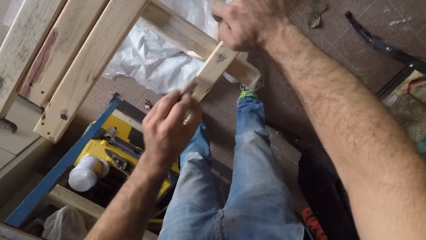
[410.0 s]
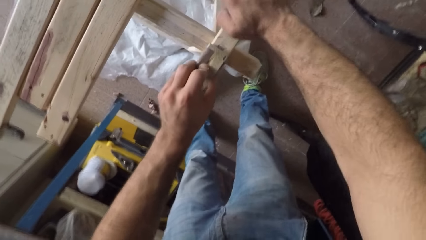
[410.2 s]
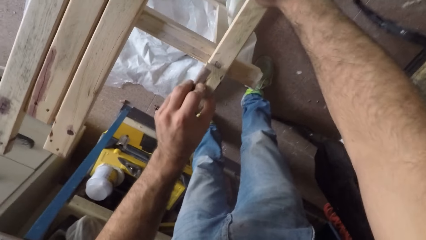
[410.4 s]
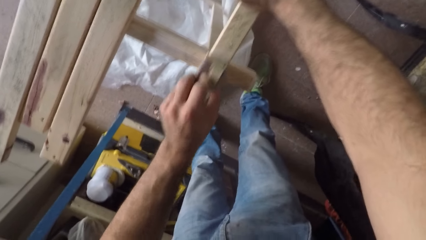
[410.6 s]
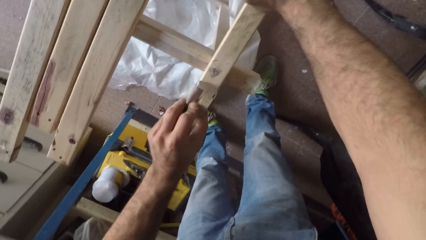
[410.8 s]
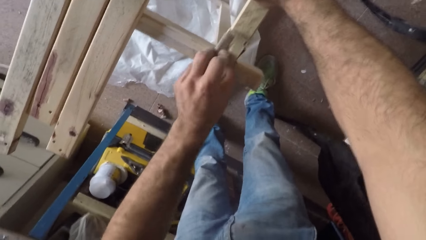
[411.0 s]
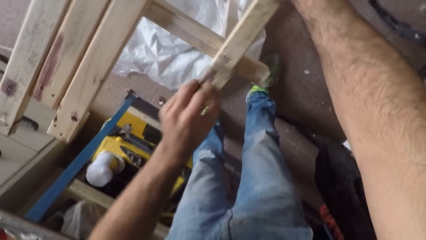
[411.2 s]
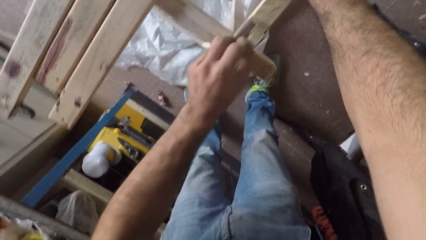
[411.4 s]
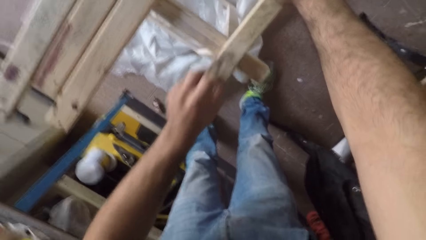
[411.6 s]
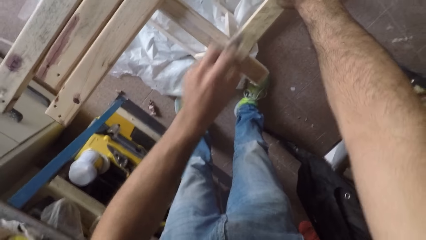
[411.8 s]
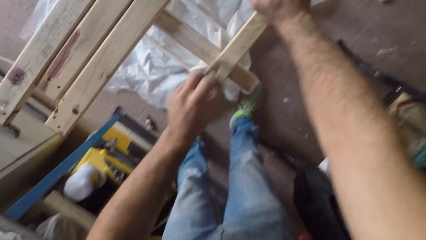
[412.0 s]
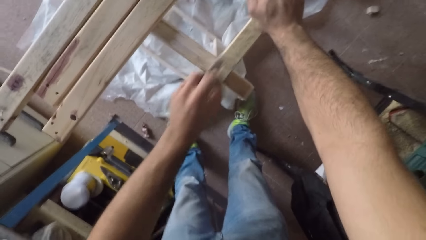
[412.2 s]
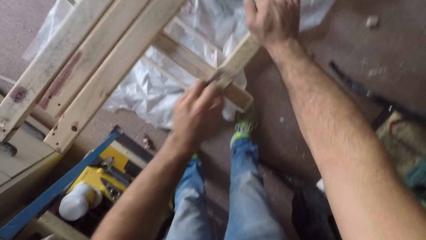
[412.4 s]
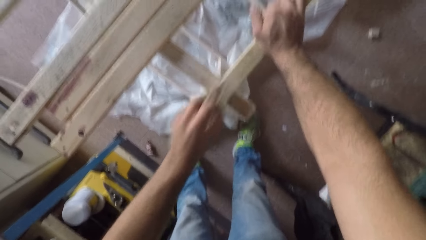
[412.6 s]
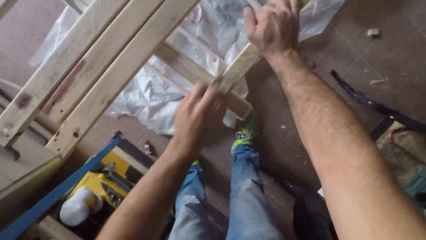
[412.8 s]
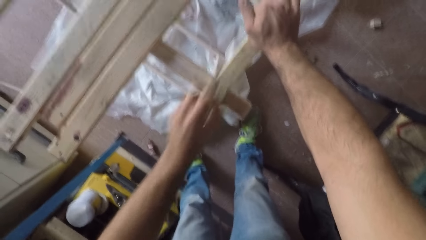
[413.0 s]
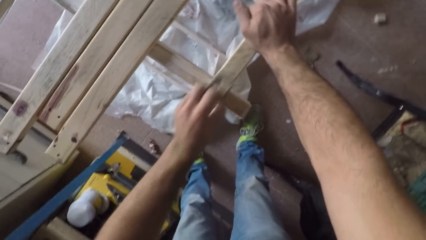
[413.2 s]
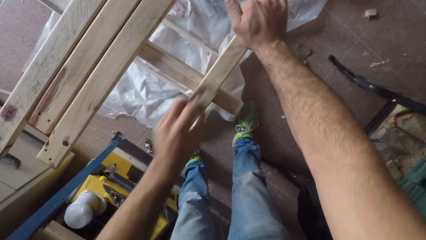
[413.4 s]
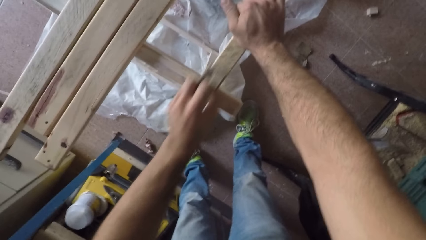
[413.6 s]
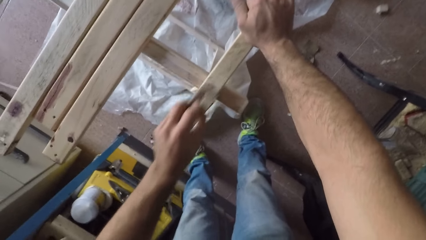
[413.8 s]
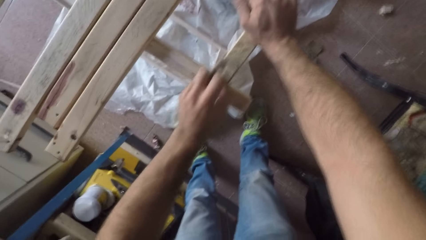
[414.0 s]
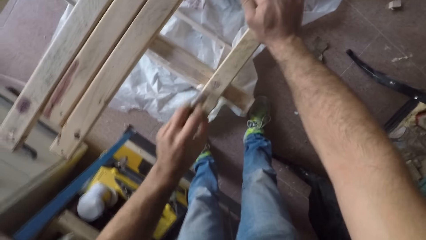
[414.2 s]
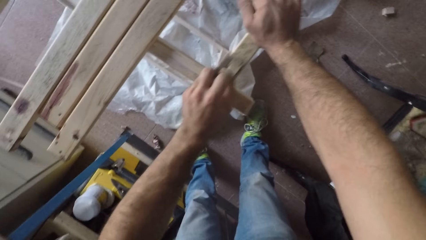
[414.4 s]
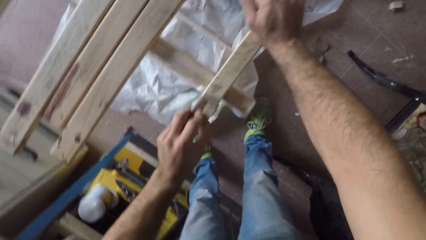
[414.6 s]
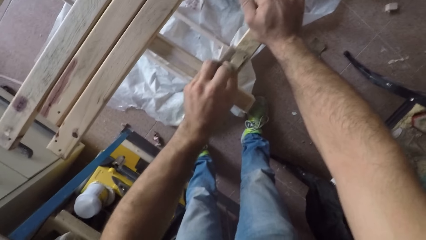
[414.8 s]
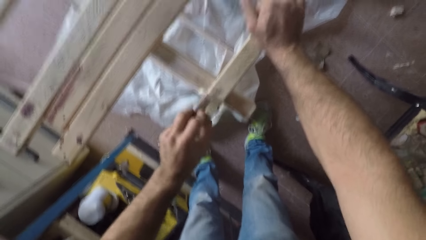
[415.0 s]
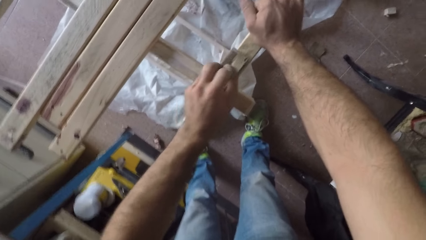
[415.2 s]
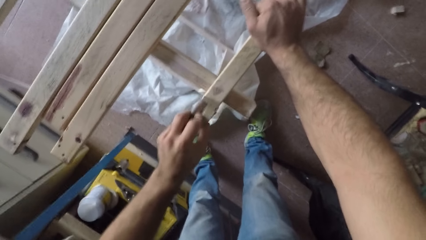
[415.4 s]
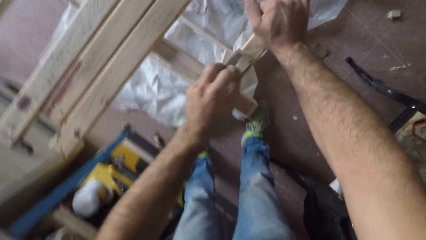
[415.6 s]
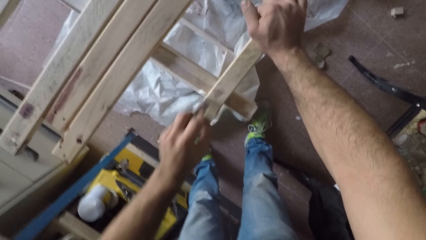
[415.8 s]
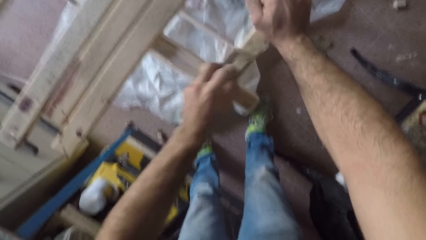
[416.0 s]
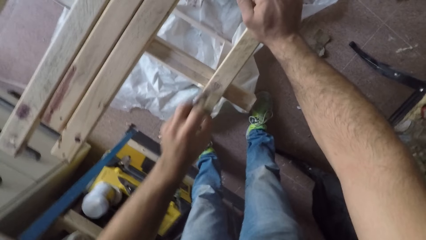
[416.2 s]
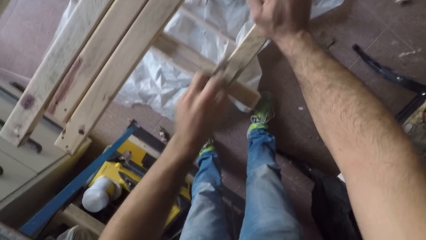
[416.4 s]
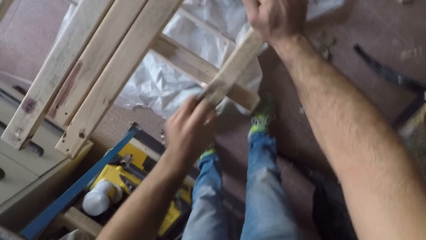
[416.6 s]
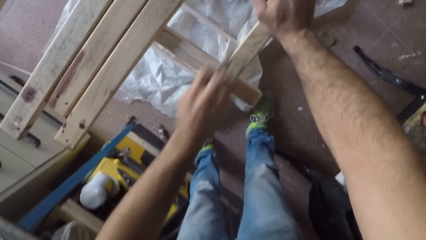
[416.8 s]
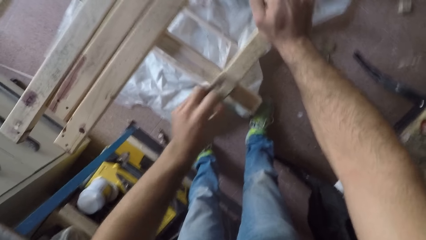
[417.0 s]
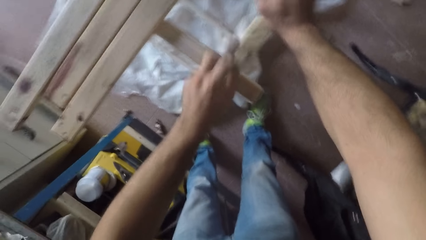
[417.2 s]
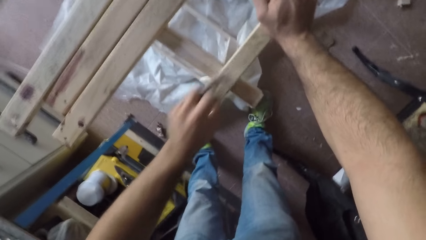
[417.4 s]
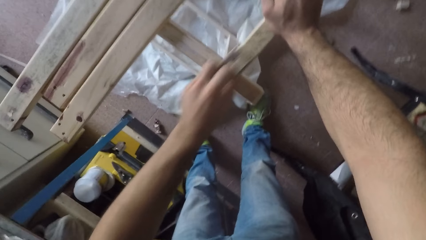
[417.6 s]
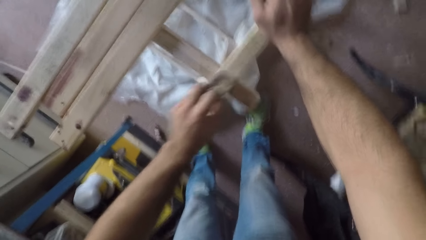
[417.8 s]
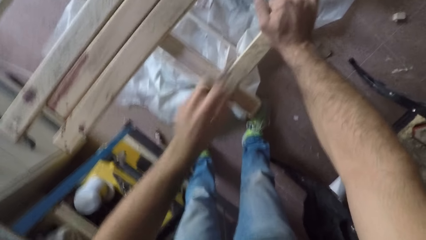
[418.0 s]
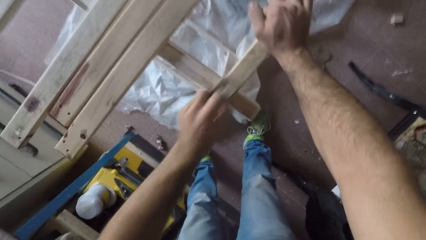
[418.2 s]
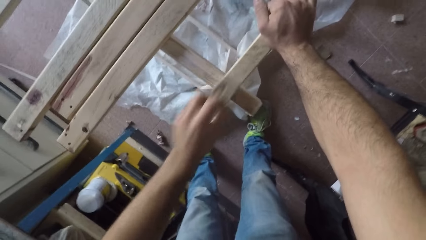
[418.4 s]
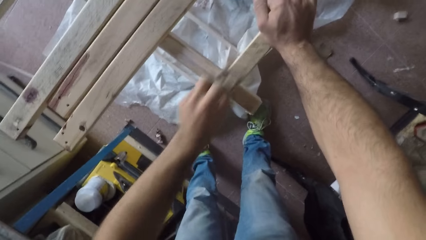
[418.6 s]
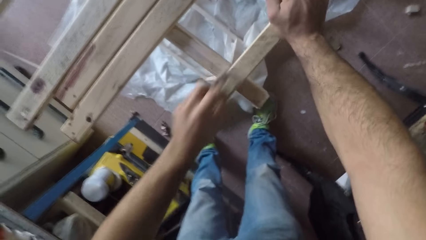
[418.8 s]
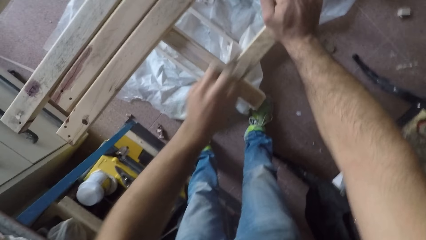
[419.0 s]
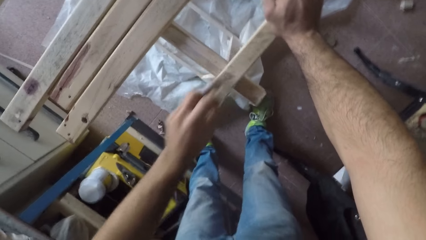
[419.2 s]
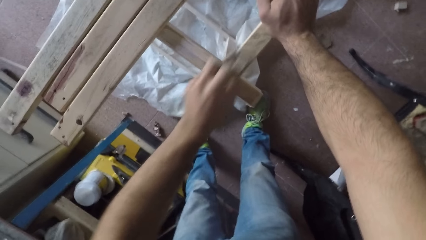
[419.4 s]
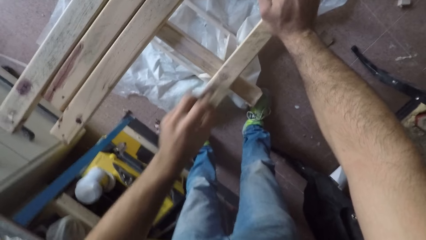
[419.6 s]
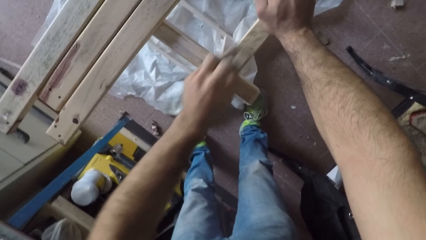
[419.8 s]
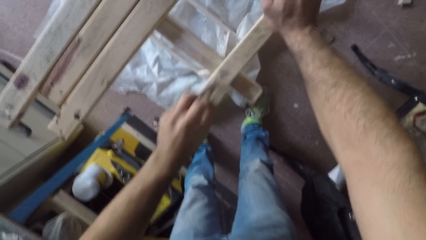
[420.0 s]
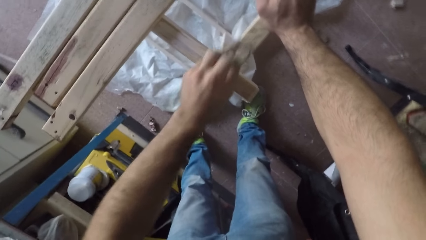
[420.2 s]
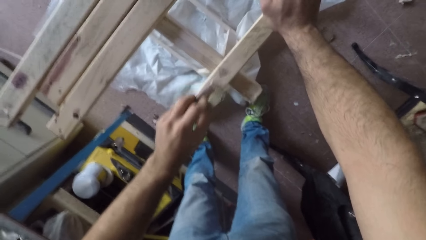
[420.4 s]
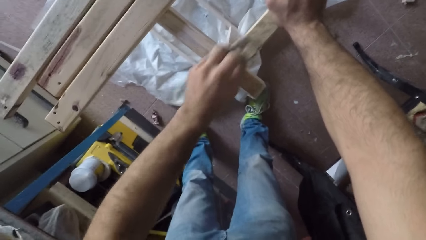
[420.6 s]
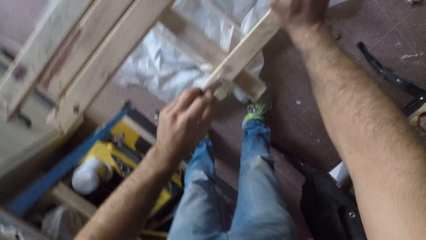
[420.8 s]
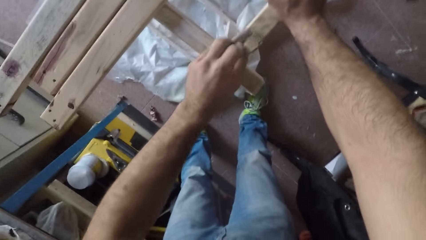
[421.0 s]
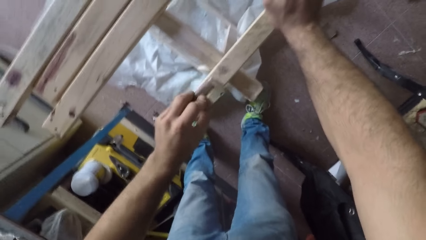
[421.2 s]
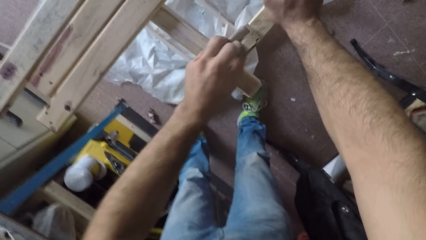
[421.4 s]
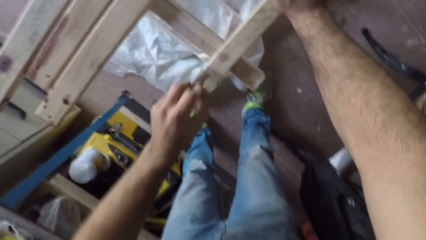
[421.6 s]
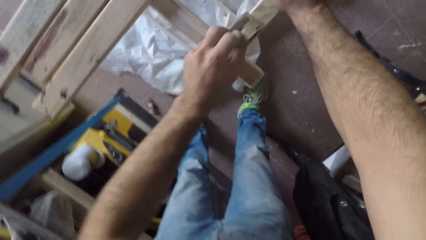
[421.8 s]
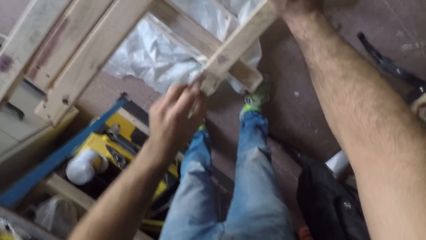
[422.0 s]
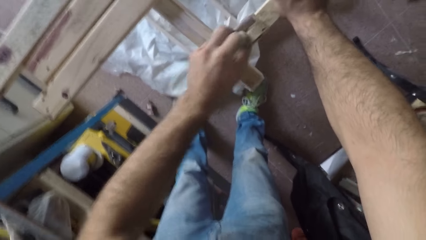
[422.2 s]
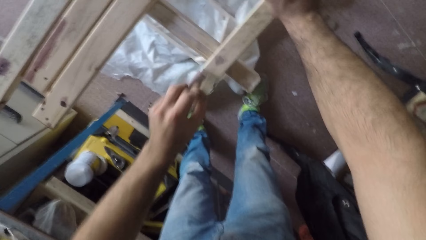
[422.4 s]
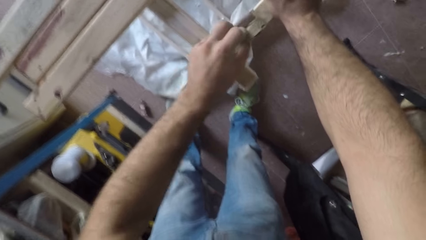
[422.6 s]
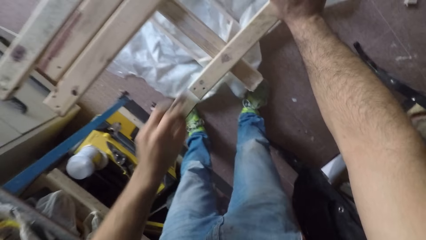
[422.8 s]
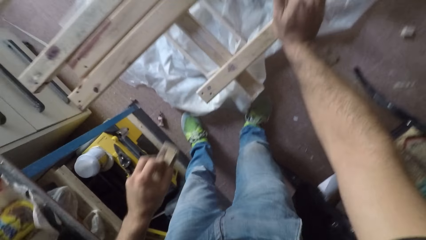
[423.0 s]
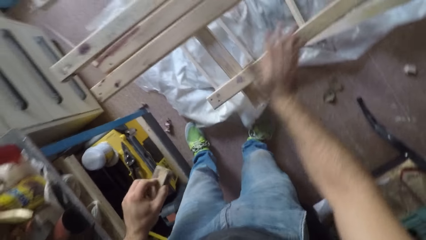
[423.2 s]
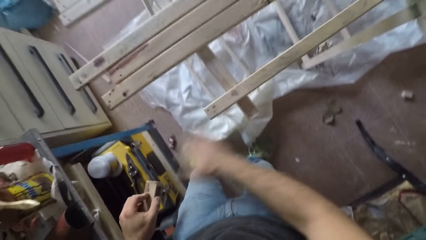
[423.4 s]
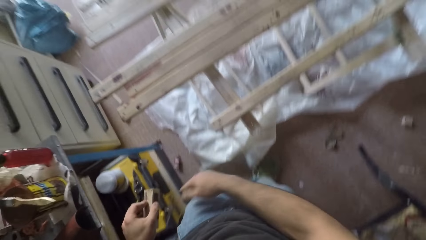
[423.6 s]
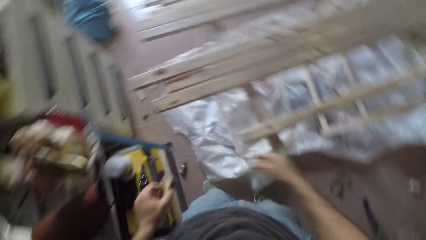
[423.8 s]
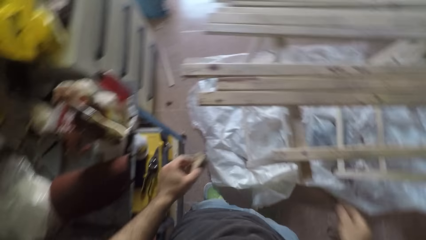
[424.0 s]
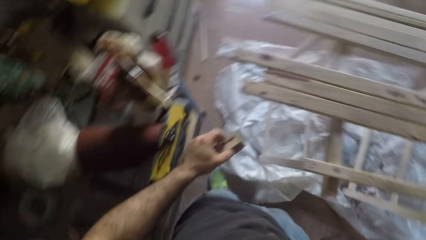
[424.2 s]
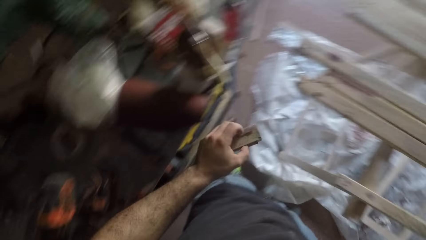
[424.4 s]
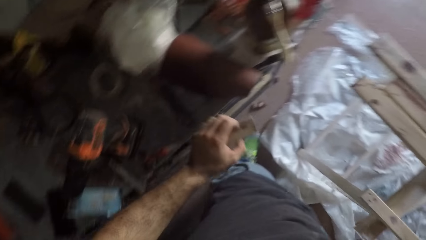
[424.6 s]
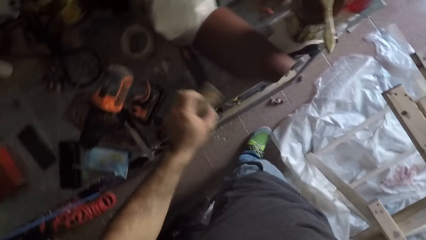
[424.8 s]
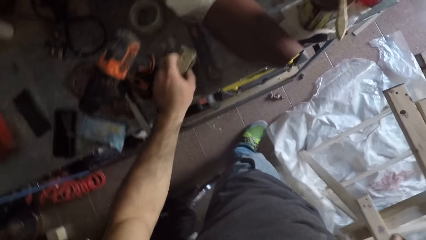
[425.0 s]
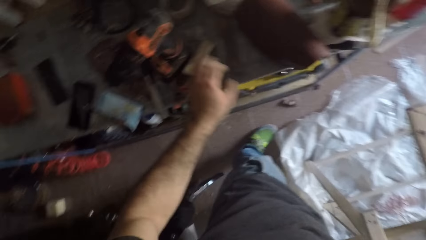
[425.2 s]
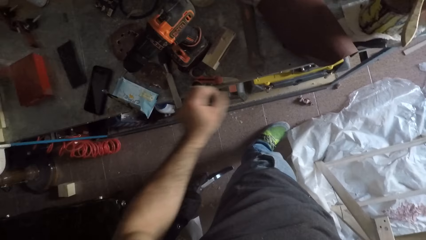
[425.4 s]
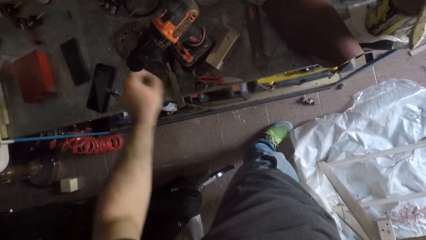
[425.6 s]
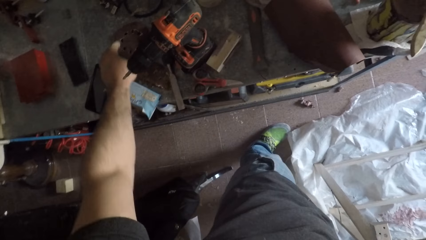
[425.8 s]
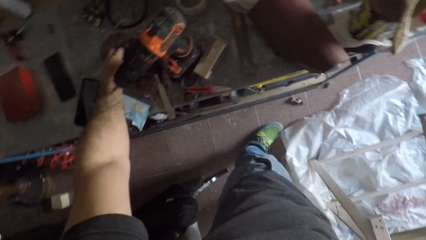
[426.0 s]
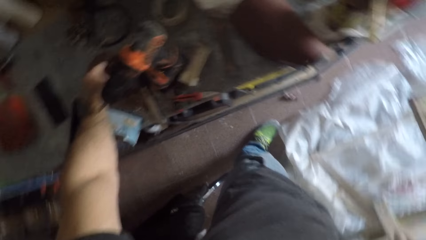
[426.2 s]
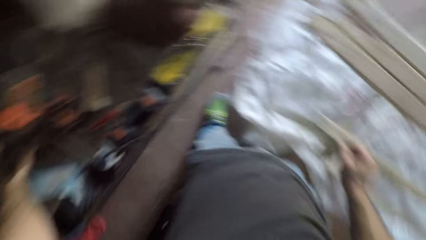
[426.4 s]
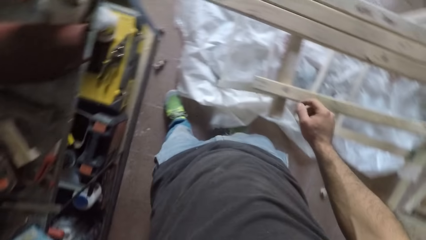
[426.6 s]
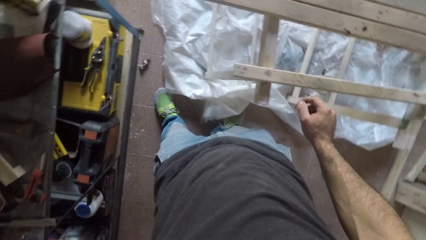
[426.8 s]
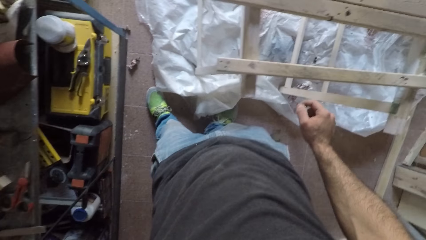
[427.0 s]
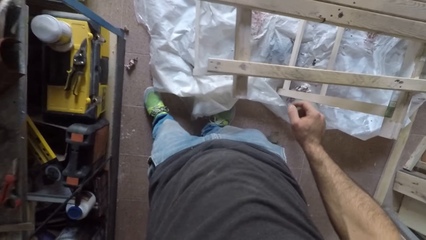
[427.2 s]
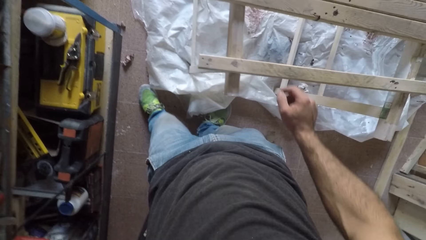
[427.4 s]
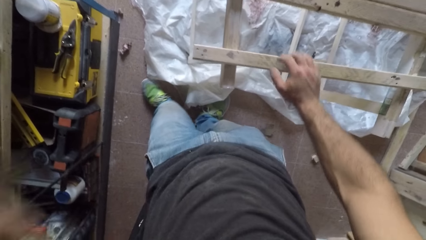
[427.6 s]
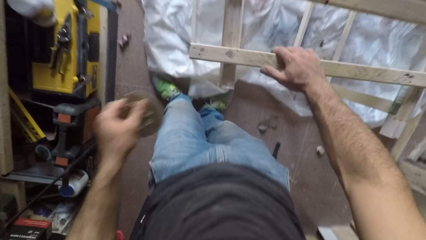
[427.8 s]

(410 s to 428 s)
The camera wearer rubs the sandpaper over the wood with his left hand. He removes the sandpaper from the wood and wipes the wood with his right hand. He puts aside the sandpaper. He takes the other sandpaper.
